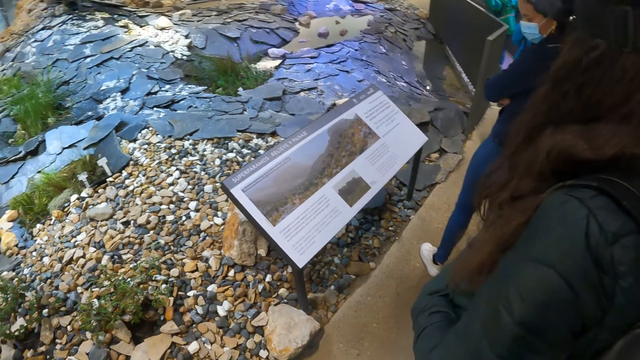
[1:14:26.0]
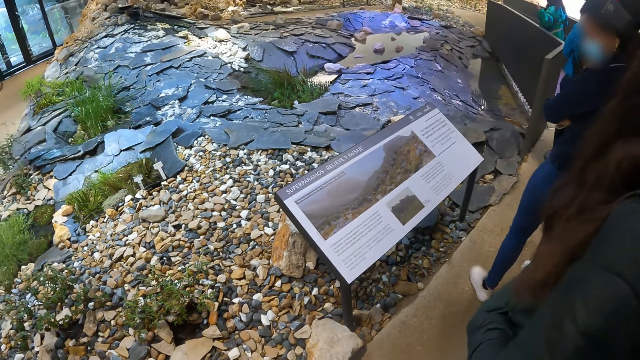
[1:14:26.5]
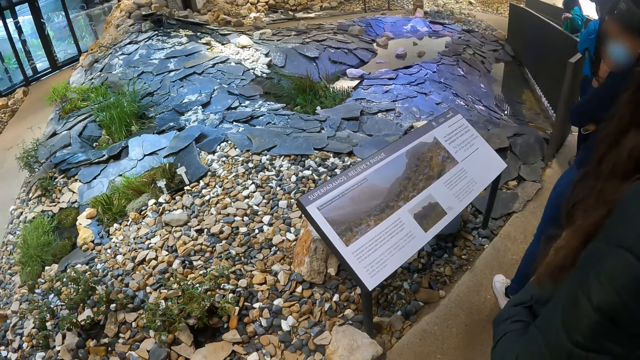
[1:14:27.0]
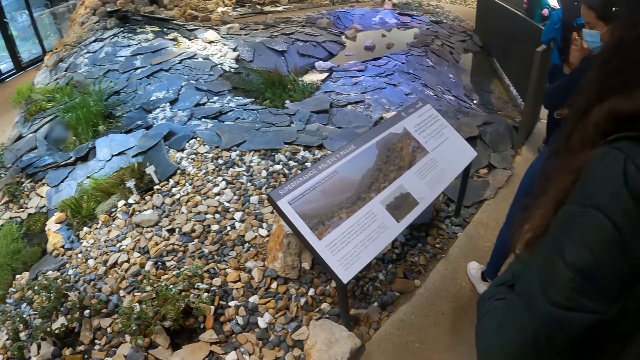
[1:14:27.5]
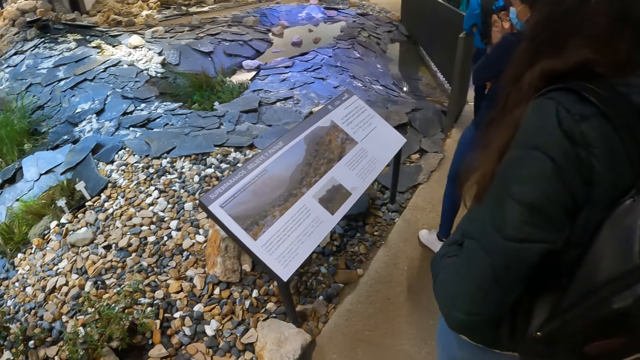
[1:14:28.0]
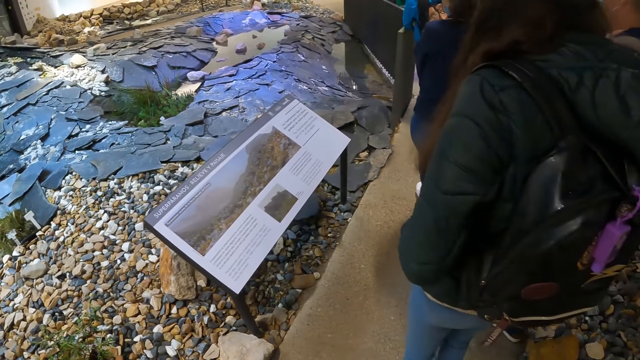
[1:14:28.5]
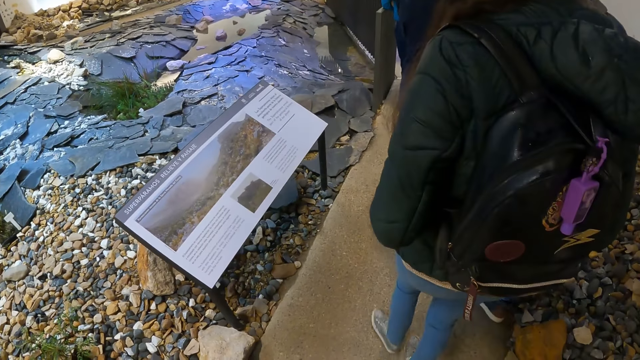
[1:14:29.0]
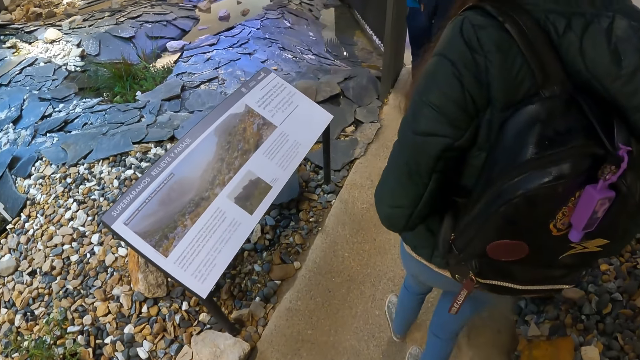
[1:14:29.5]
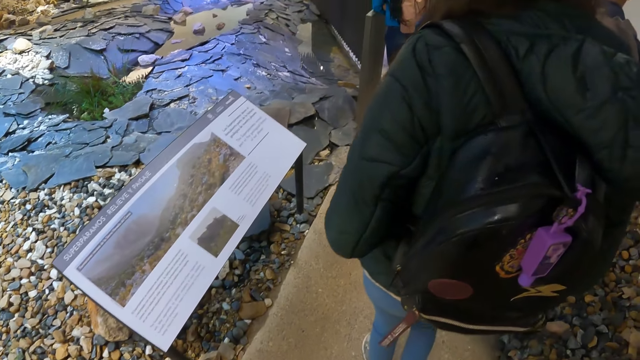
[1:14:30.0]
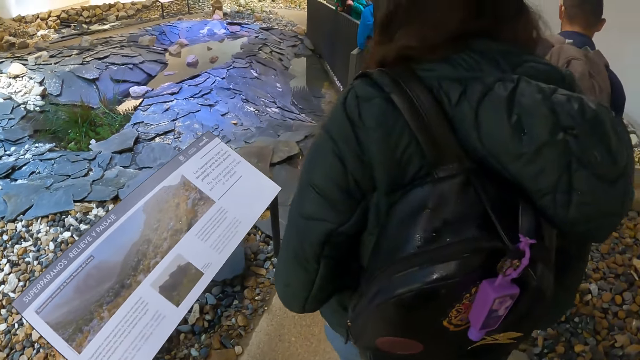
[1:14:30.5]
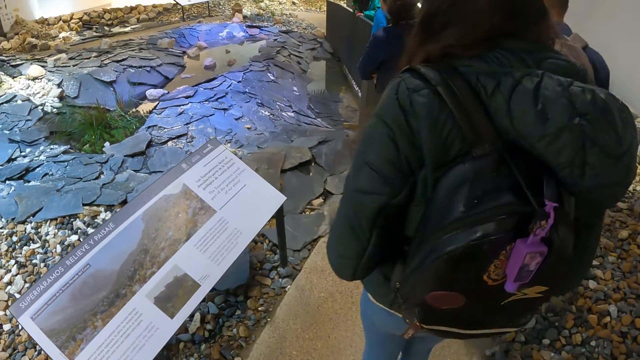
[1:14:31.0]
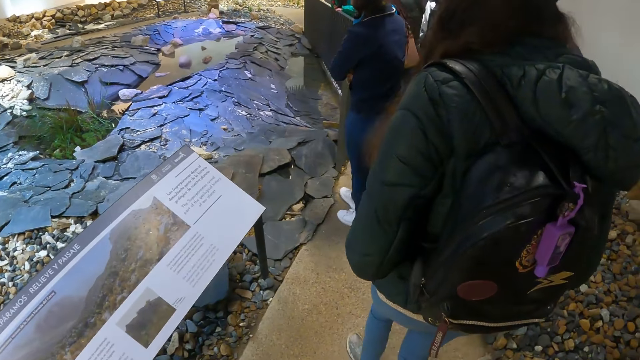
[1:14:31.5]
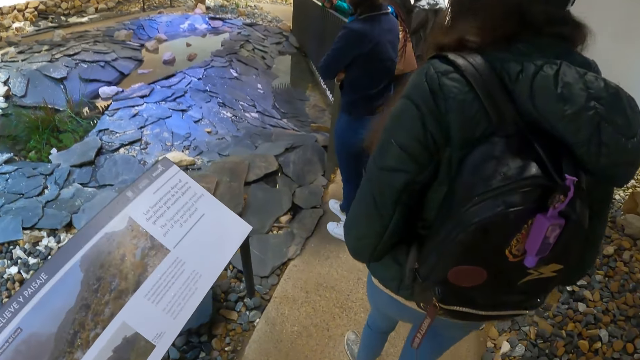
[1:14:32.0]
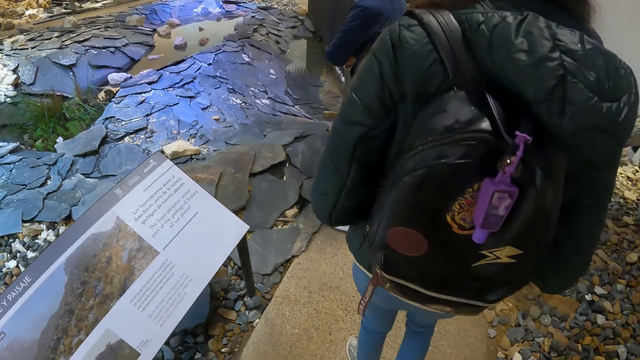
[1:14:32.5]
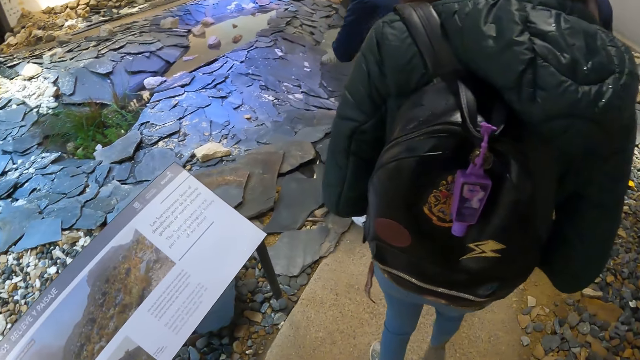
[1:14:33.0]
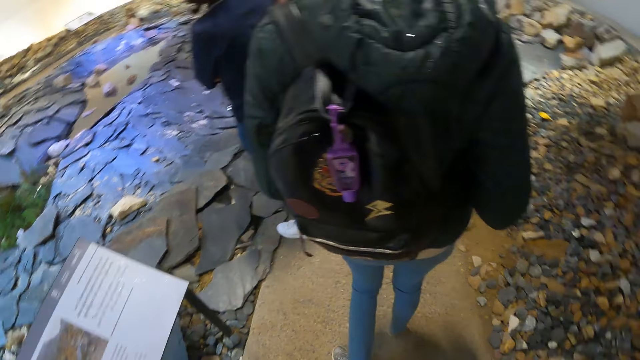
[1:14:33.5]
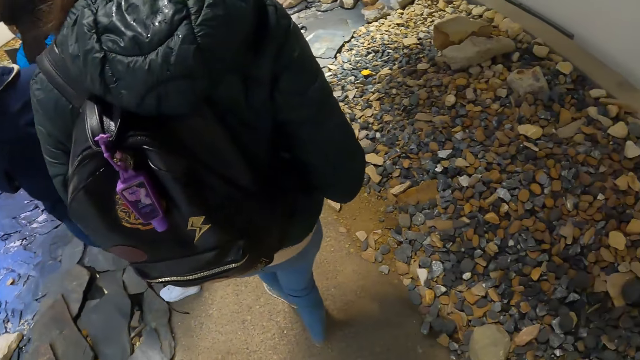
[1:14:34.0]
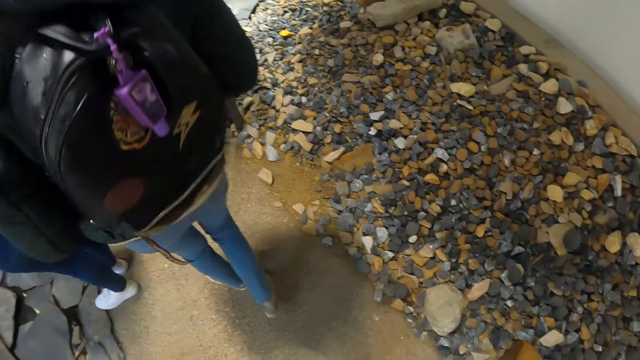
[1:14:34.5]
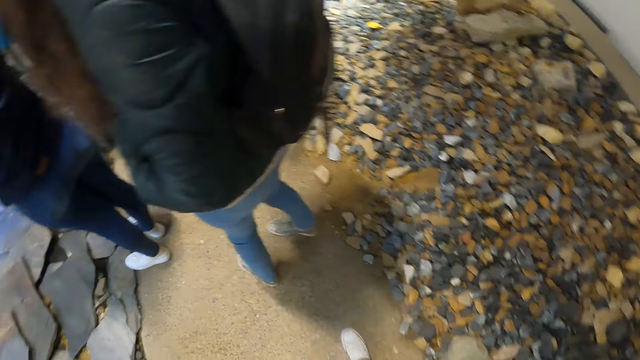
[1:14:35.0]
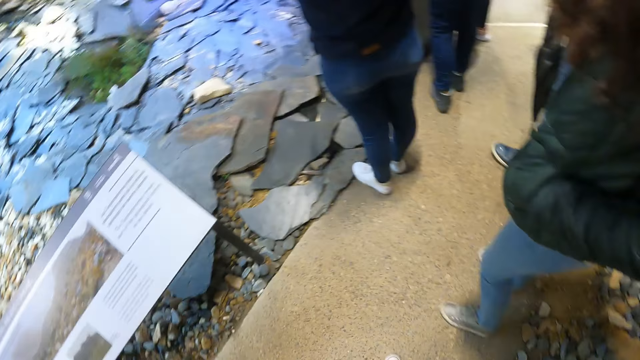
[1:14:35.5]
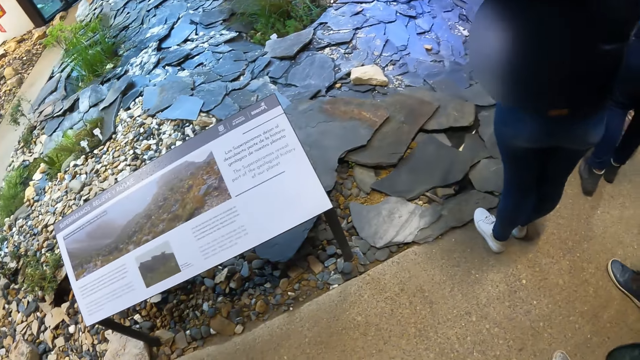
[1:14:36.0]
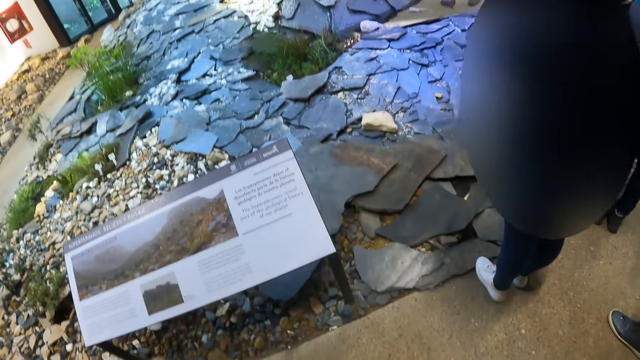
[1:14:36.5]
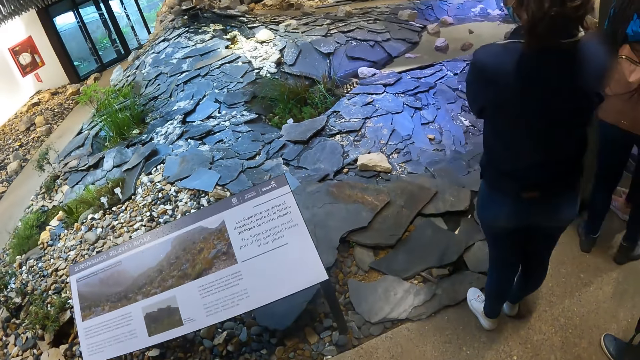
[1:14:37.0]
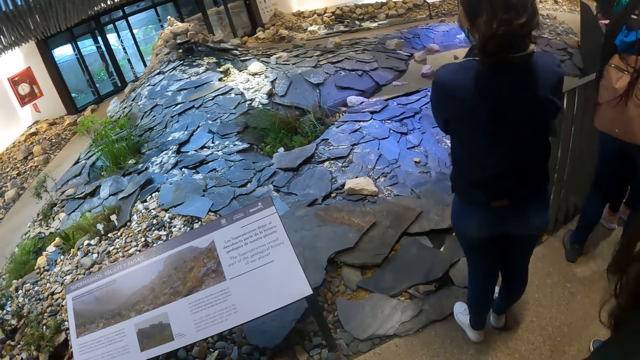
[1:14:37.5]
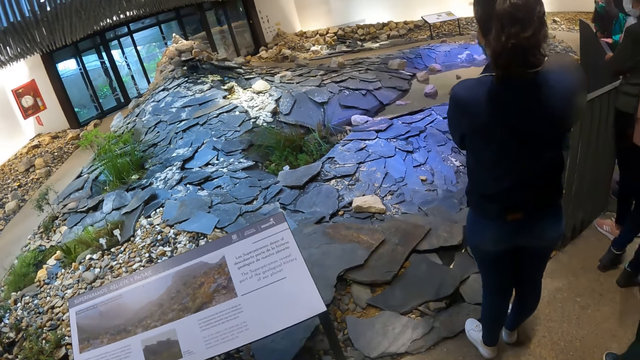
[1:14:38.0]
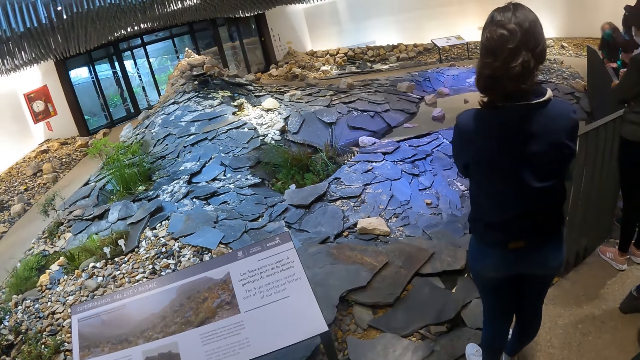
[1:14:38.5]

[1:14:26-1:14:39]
The camera wearer looks at the rocks. They look at the board. They walk. They look around. They look at the board. They look at the rocks.

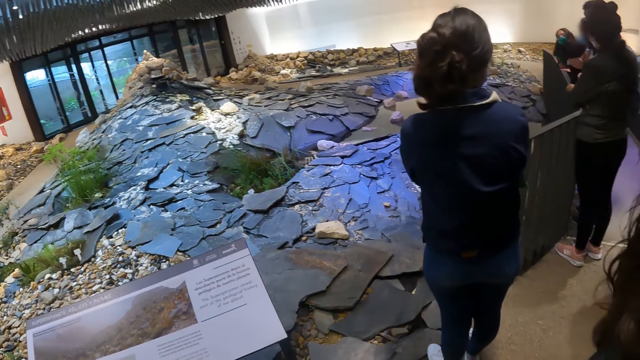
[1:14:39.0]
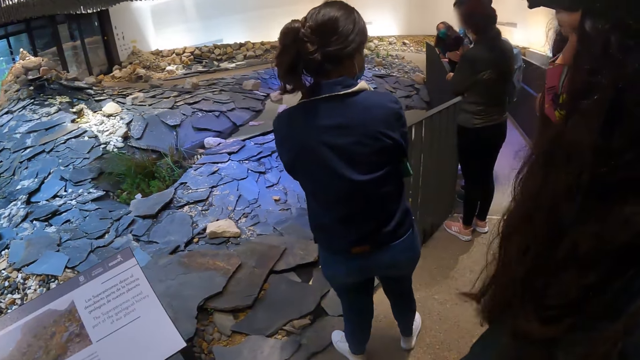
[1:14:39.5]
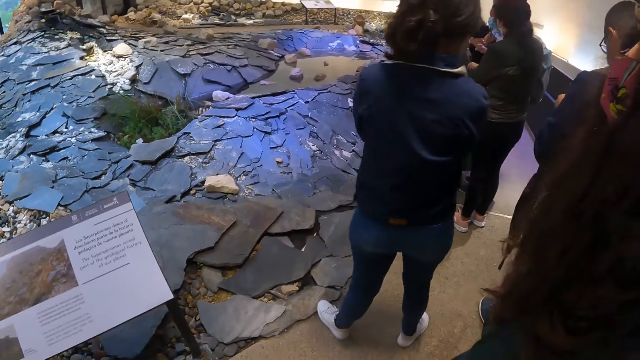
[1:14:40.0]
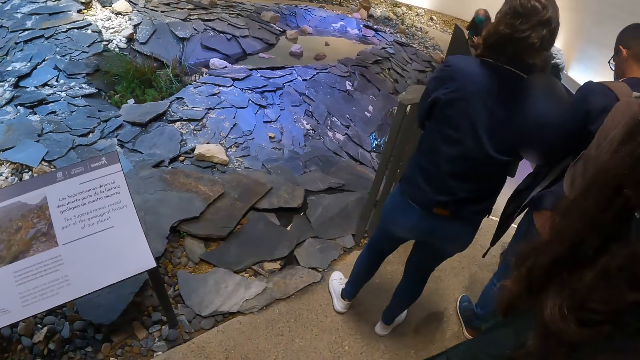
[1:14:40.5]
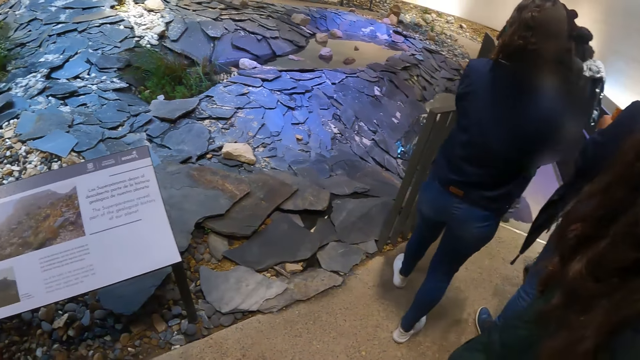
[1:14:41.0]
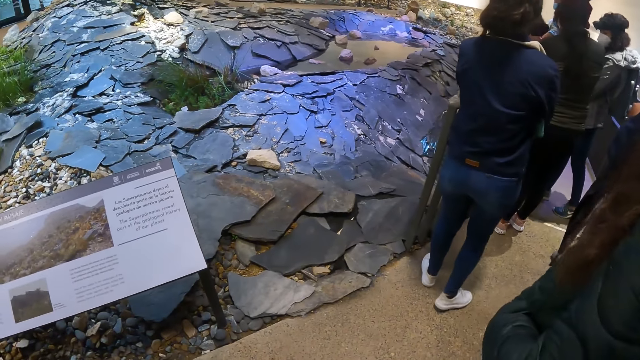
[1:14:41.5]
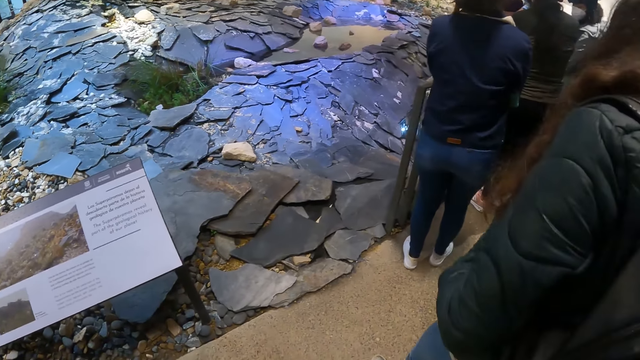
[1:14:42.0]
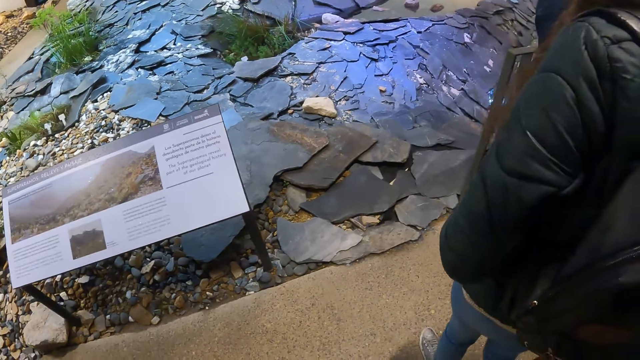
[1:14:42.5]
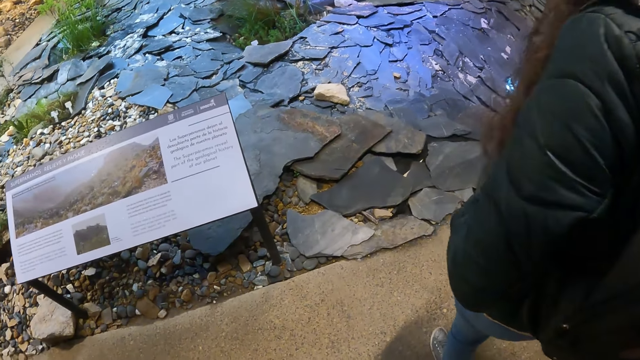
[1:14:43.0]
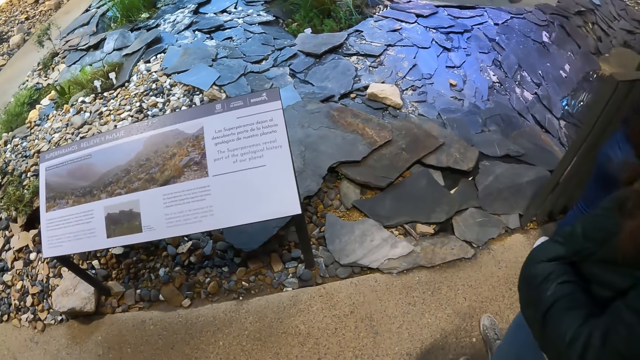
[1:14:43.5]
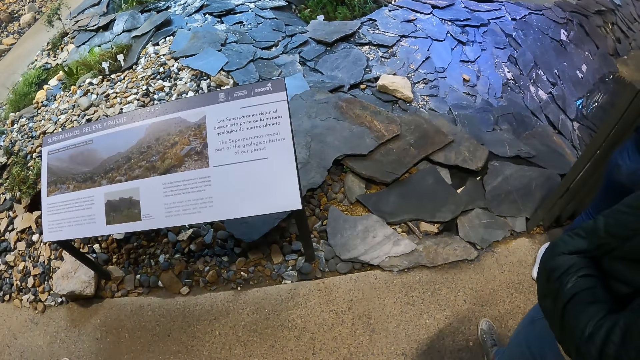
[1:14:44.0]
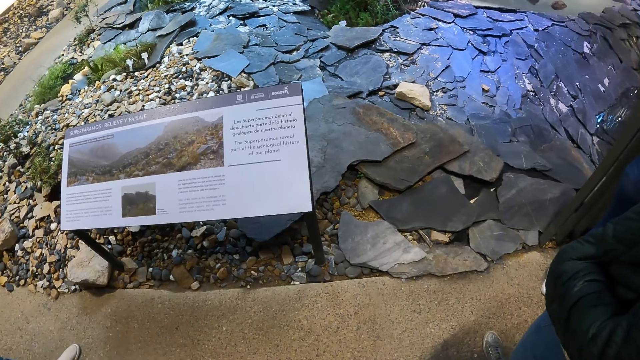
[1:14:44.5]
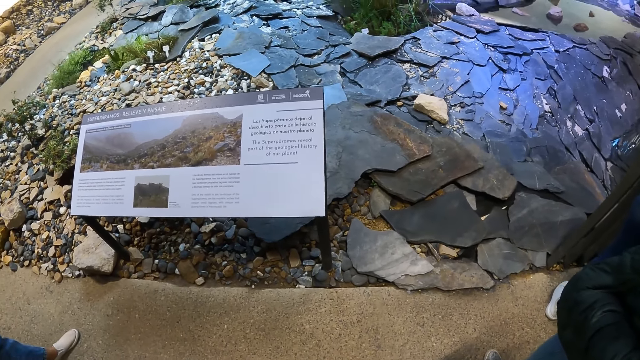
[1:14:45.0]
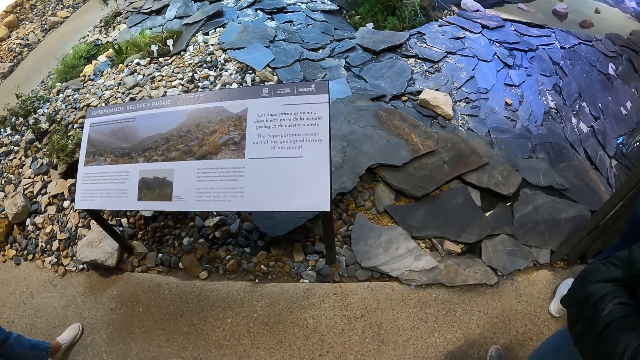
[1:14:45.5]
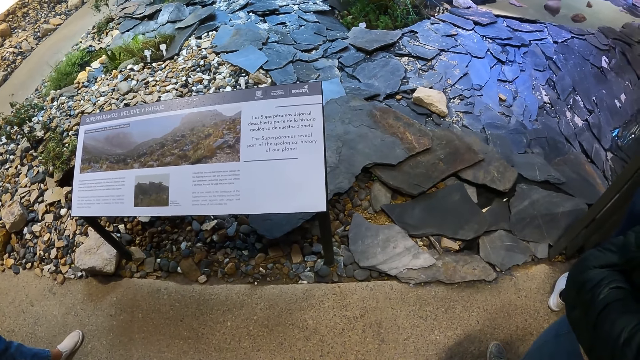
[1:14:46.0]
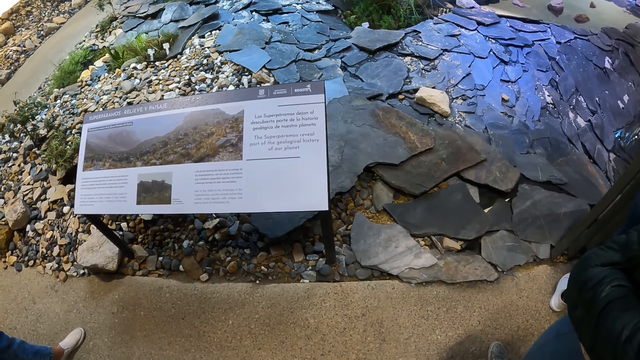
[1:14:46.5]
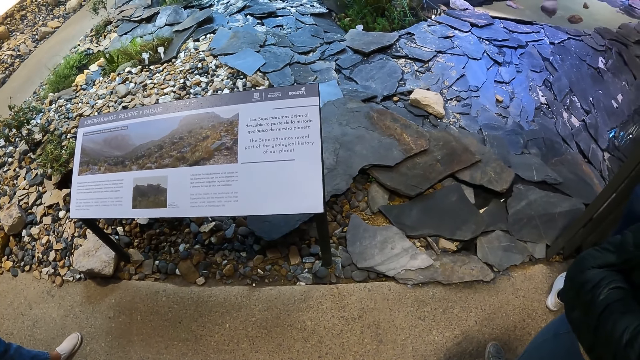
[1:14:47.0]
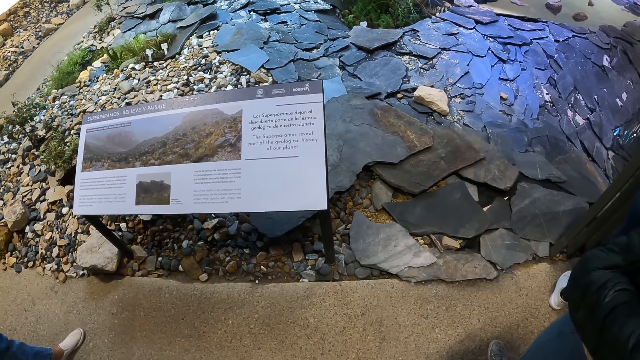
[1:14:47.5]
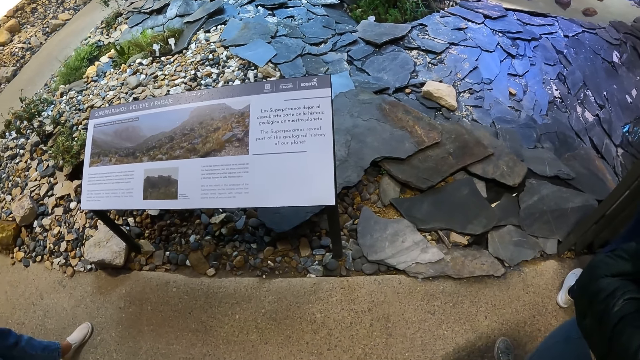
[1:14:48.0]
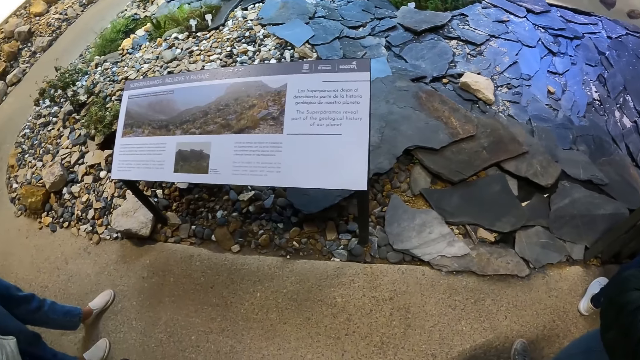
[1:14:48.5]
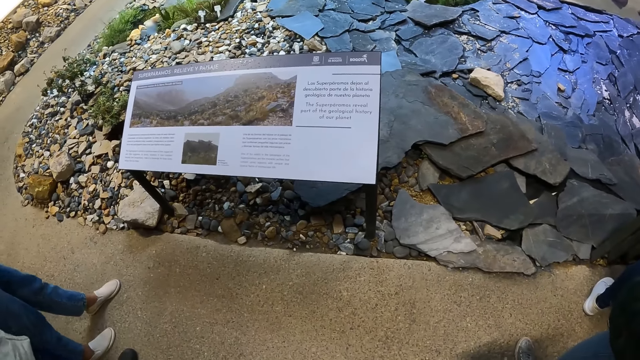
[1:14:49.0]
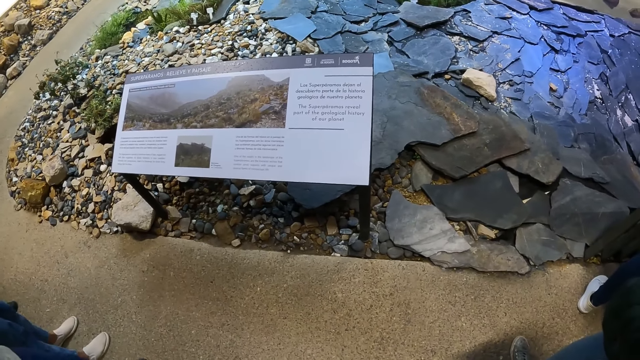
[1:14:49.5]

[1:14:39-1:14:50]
The camera wearer looks at a student. They look at the board.
